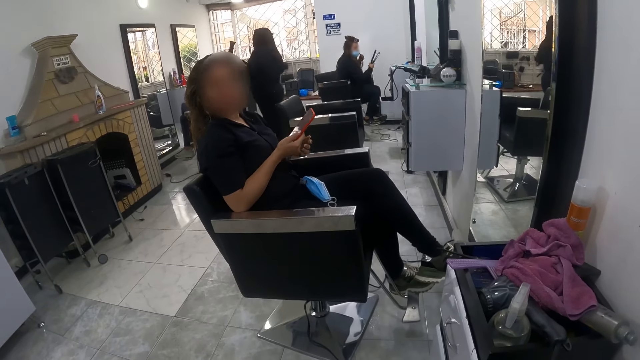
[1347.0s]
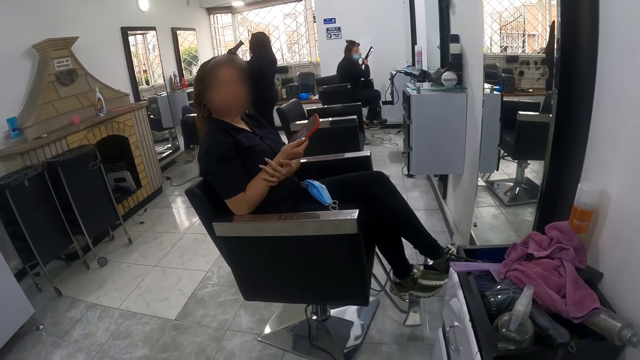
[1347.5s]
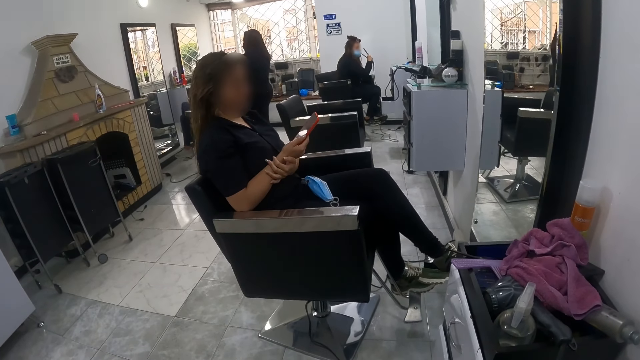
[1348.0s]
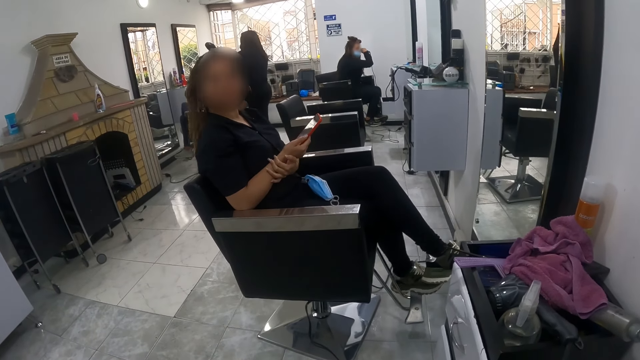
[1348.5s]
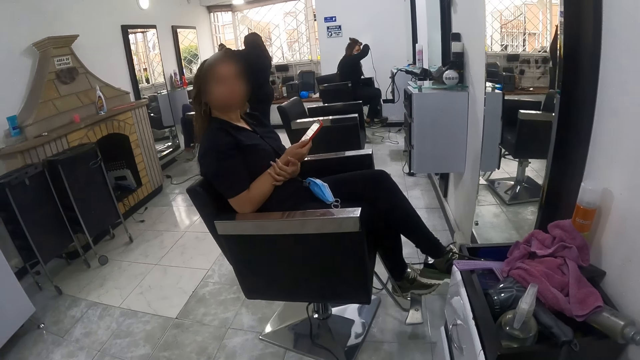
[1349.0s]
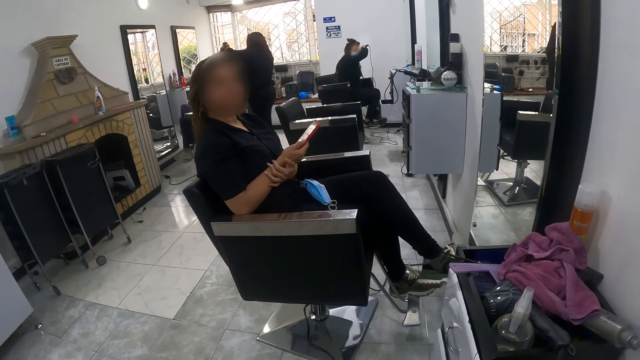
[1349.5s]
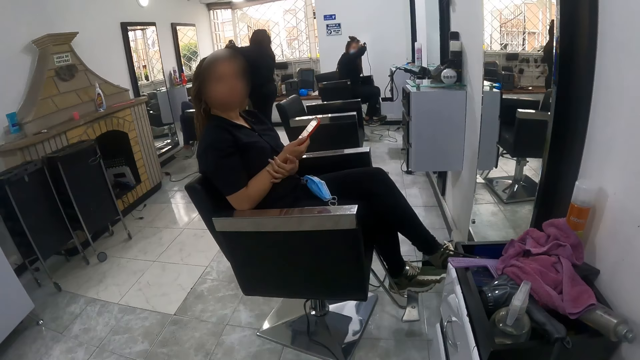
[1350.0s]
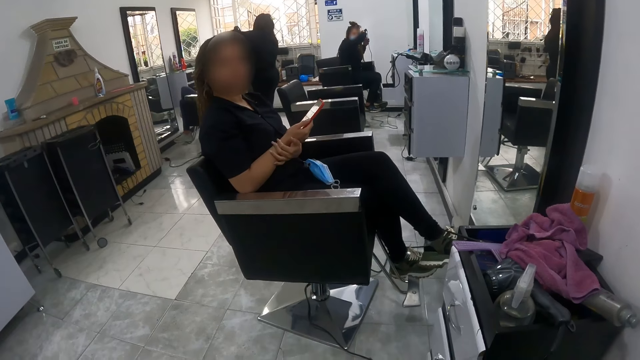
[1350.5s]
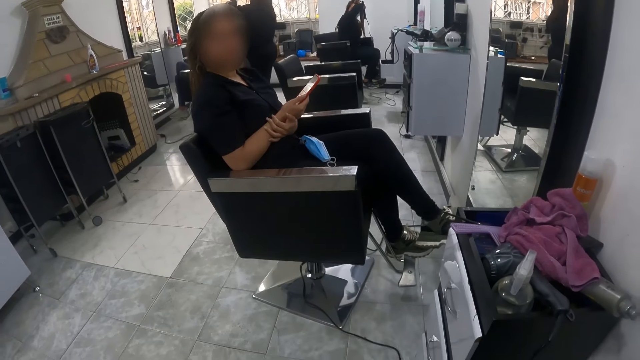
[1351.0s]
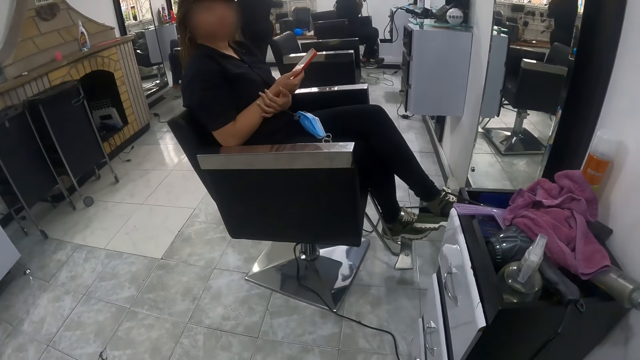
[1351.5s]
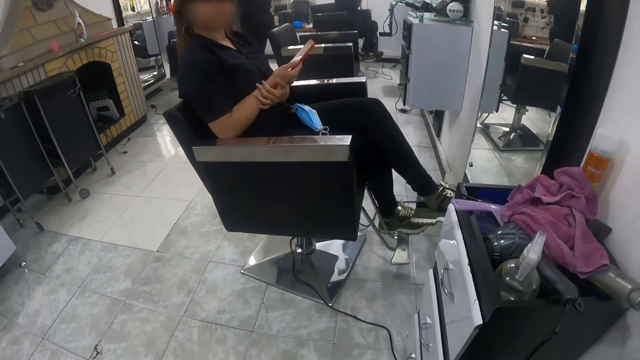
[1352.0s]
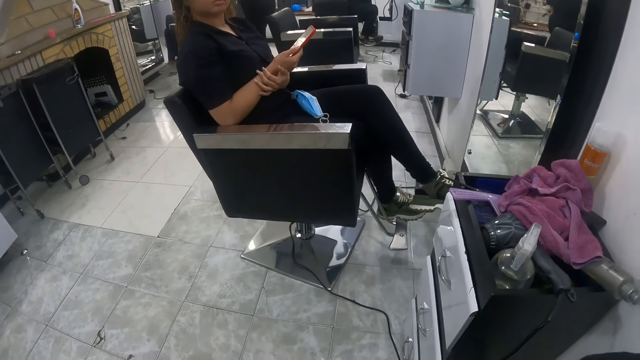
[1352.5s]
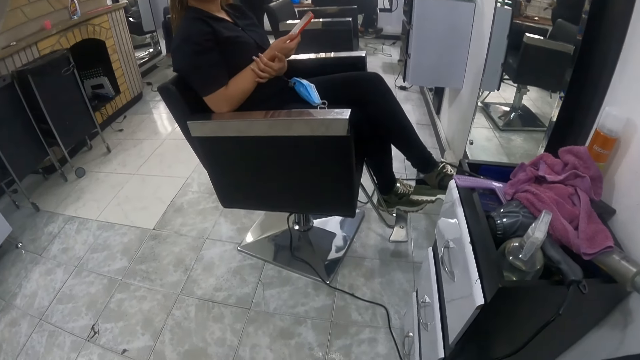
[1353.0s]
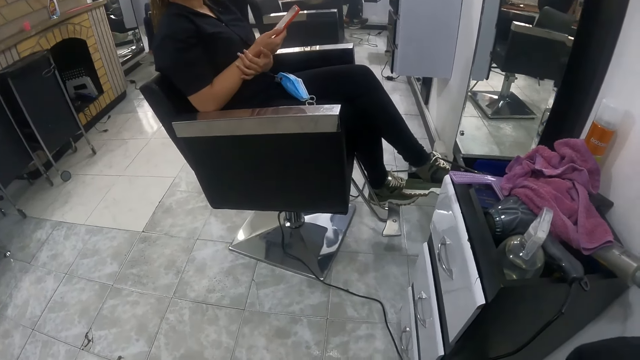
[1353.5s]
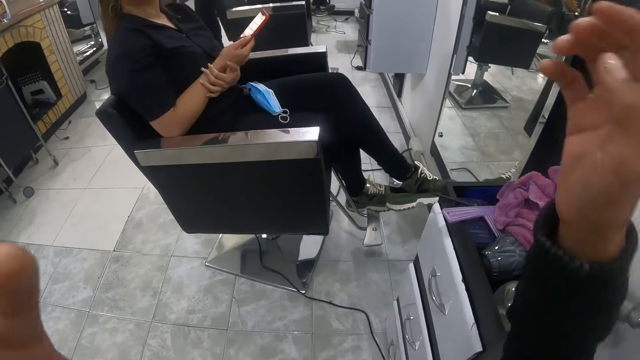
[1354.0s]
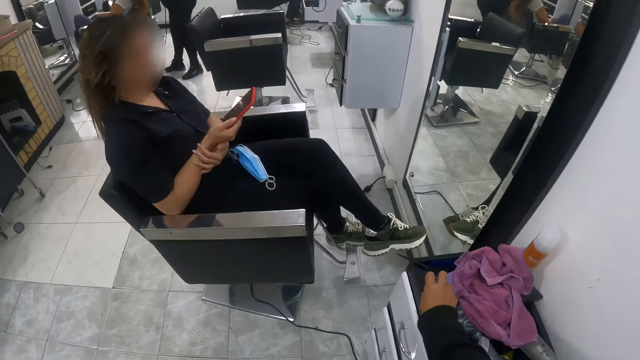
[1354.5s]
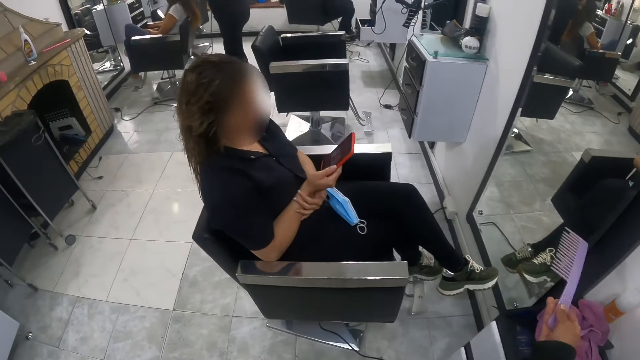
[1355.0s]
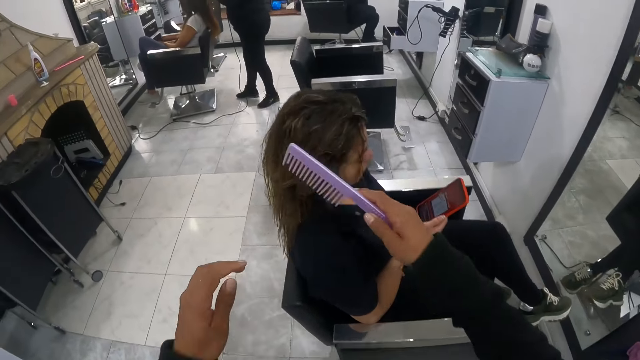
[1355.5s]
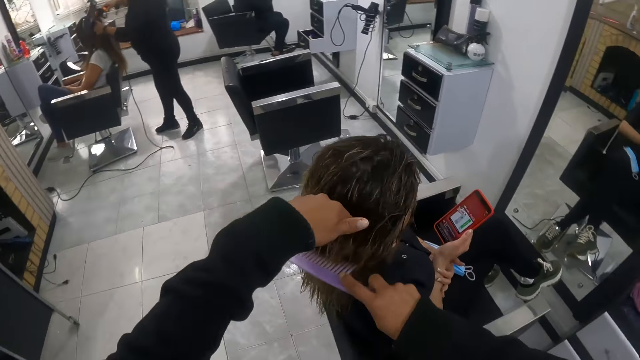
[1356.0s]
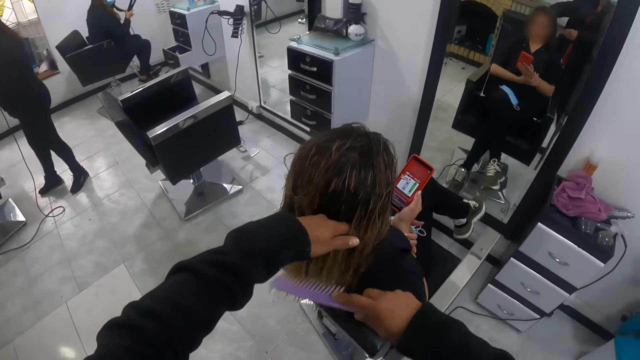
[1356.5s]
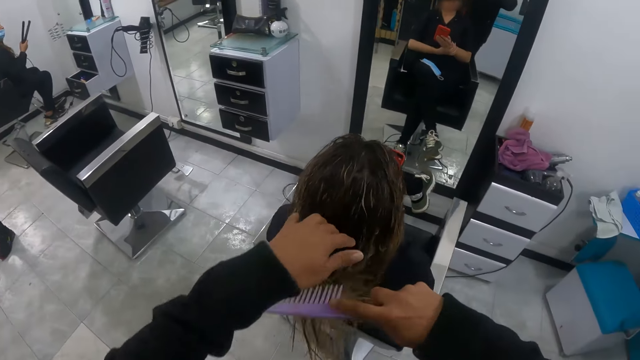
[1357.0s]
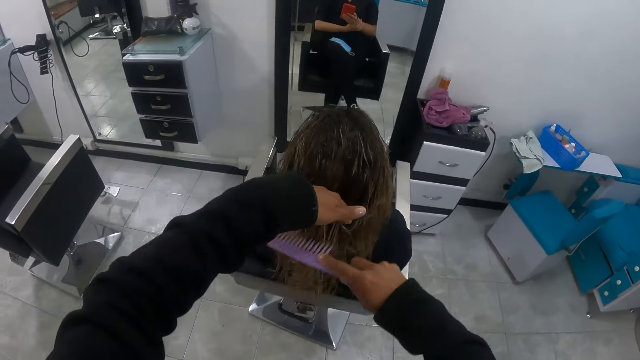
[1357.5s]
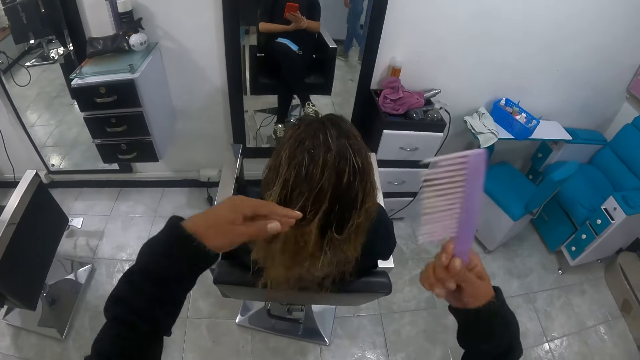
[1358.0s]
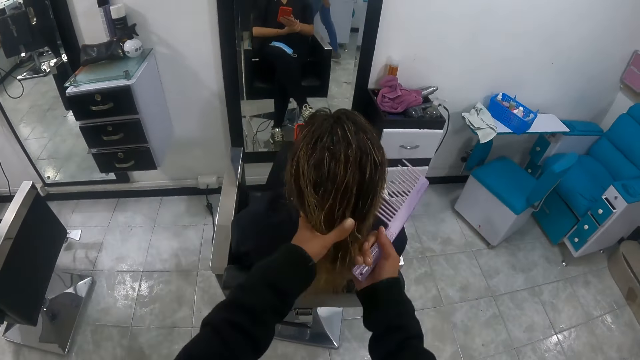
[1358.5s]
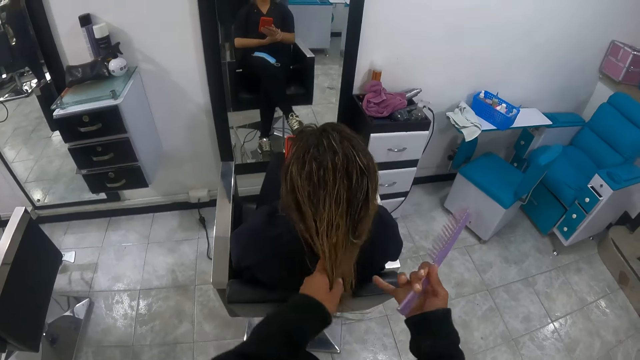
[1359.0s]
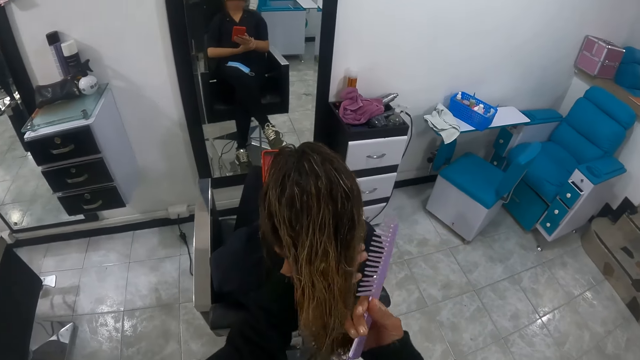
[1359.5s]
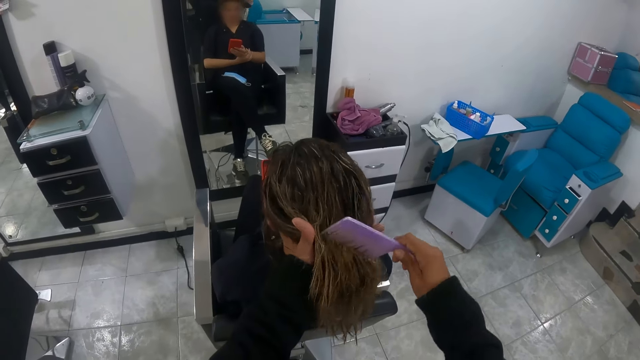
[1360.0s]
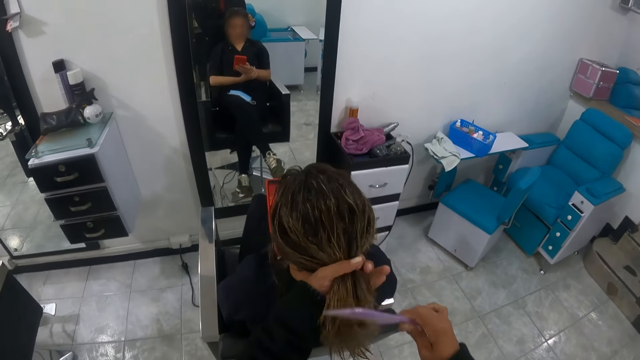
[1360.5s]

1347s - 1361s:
The woman straightens her hair with the hair straightener in her right hand. Another woman dries the hair of a third woman with the hand dryer in her left hand. The camera wearer picks a comb from the cabinet with her right hand. She combs another woman's hair with the comb in her right hand. She touches the woman with her right hand.

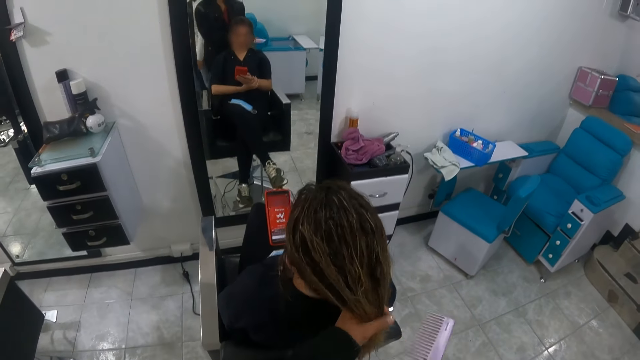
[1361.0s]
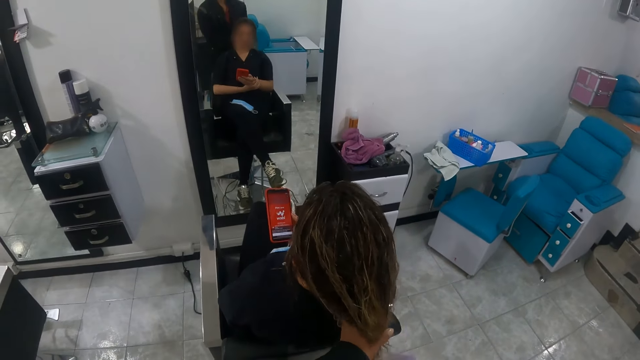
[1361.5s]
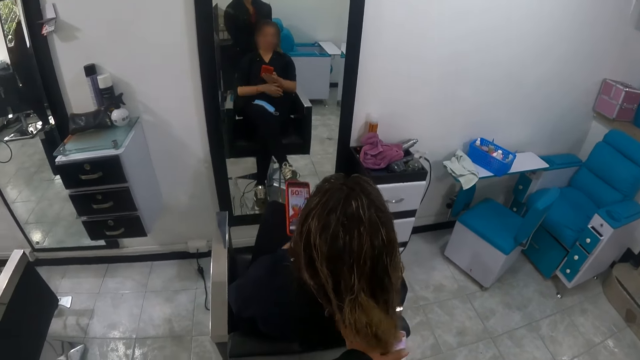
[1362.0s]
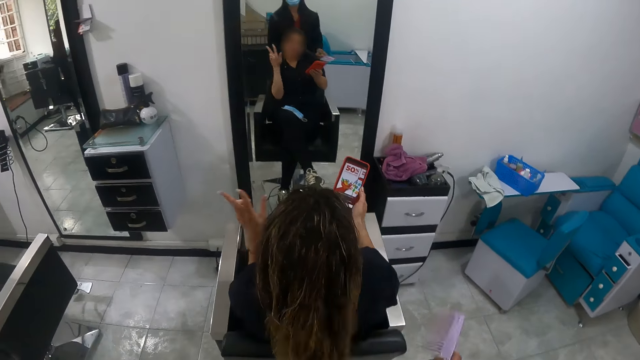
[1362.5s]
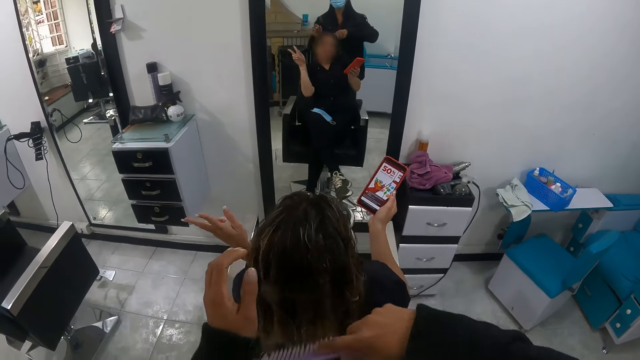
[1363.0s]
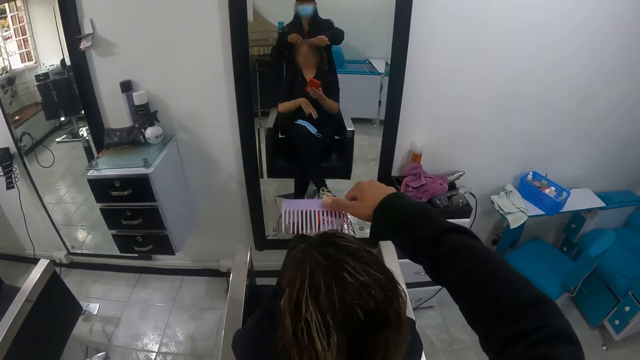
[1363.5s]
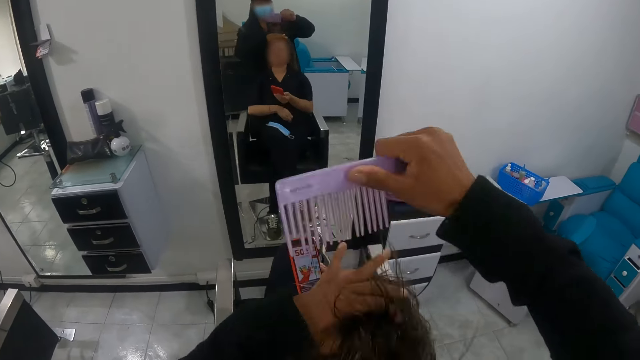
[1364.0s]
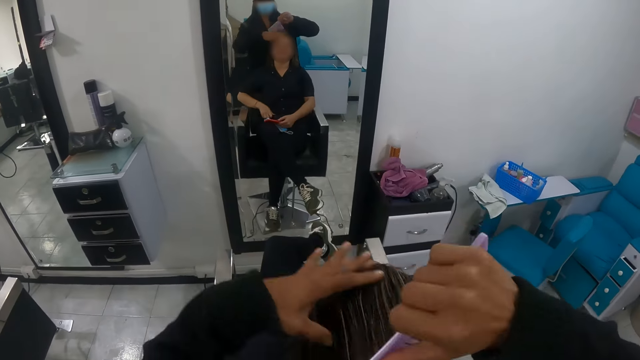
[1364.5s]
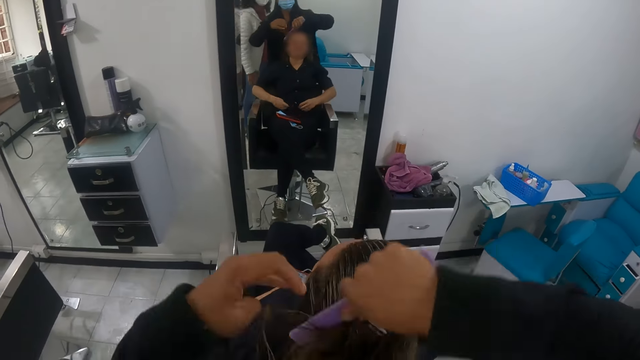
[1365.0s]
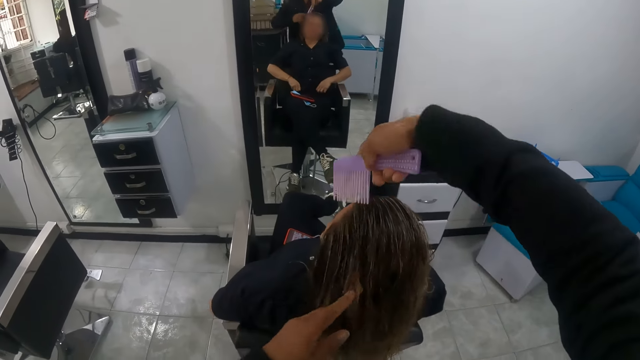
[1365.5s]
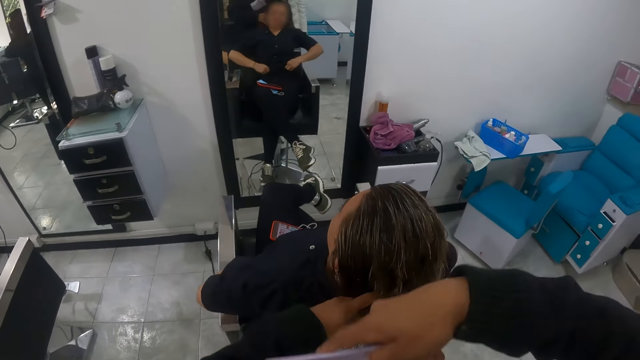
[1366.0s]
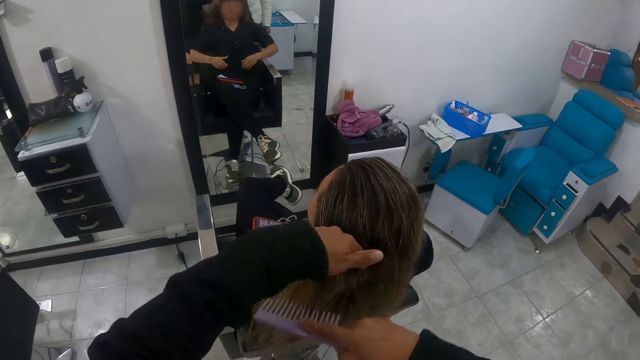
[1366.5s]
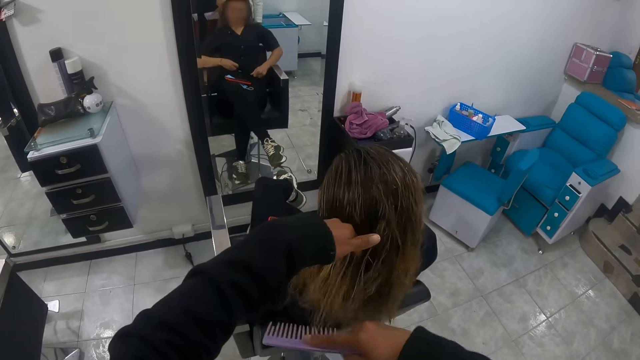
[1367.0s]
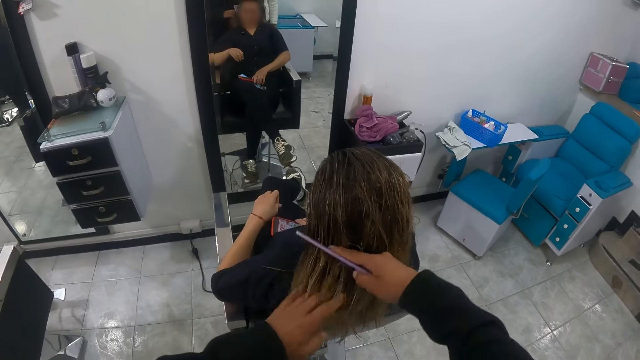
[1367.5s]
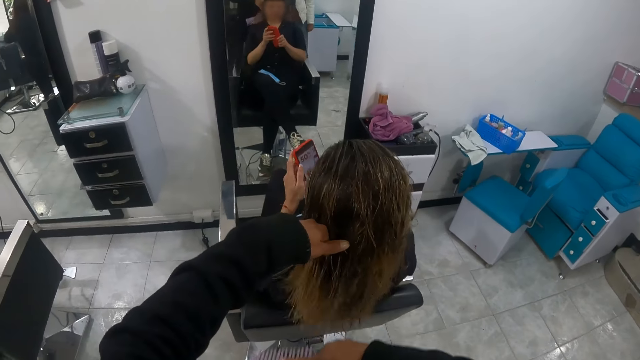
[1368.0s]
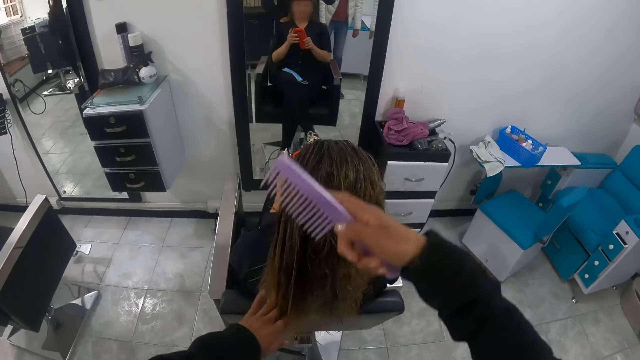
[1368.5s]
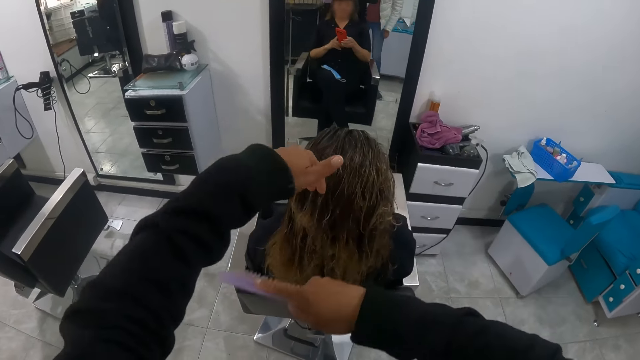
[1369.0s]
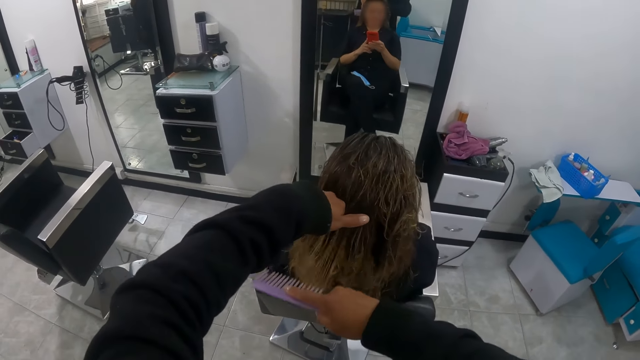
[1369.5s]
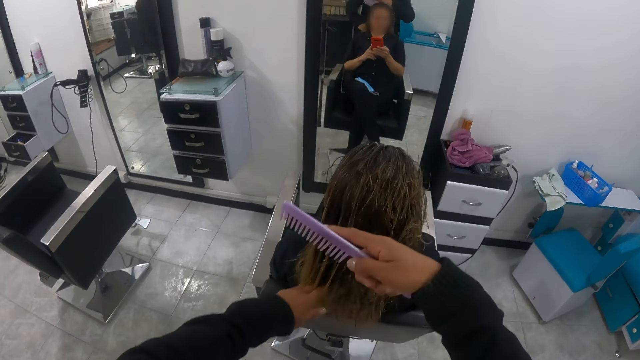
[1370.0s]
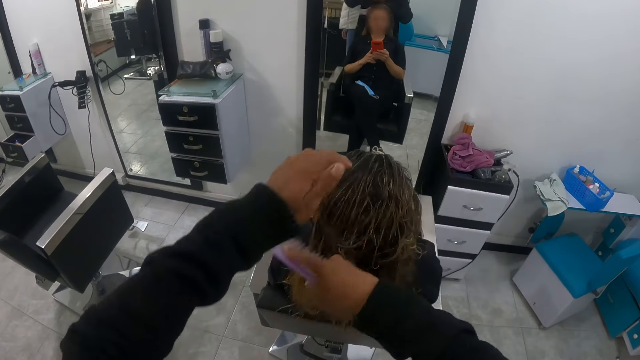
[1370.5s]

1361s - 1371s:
The woman raises her left hand. She places the phone on her lap with her right hand. Another woman stands behind the camera wearer. The first woman picks the phone from her legs with her right hand and holds the phone with both hands. The camera wearer combs the hair of the first woman with a comb. The first woman operates the phone with both hands.
